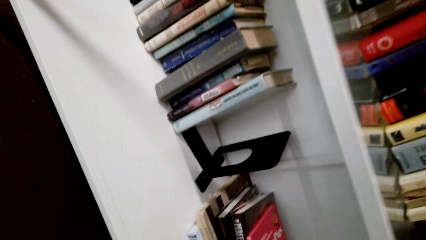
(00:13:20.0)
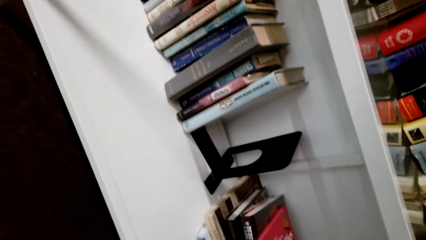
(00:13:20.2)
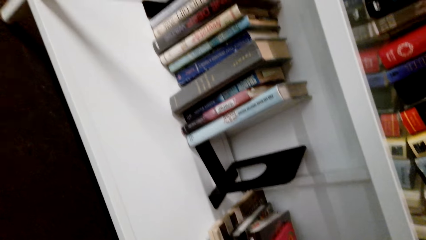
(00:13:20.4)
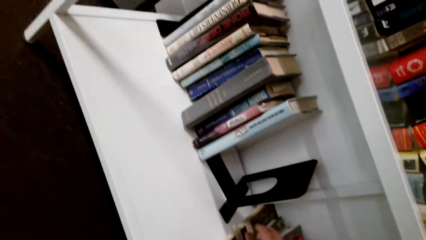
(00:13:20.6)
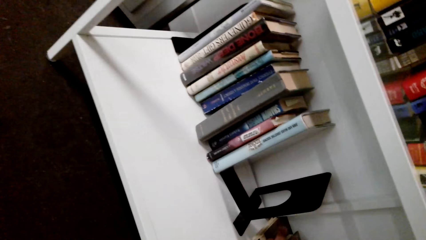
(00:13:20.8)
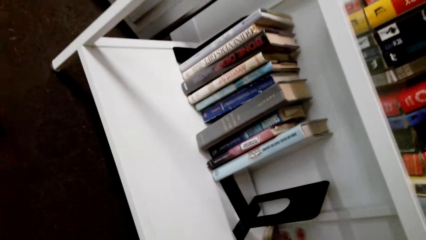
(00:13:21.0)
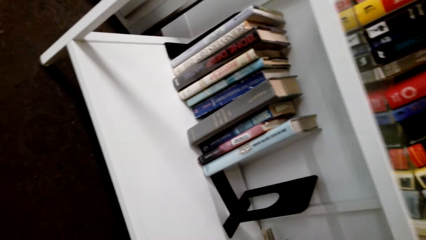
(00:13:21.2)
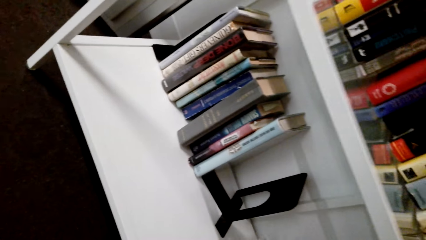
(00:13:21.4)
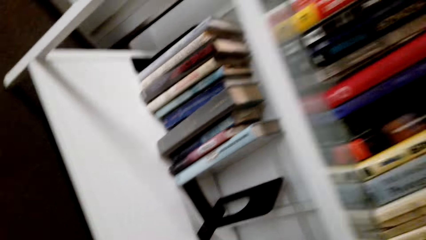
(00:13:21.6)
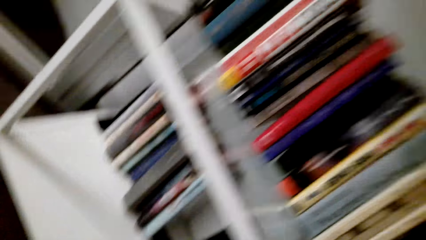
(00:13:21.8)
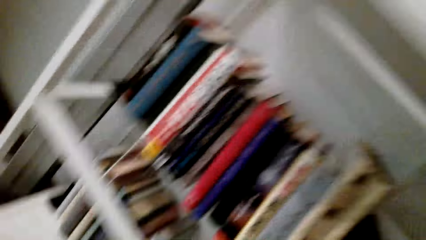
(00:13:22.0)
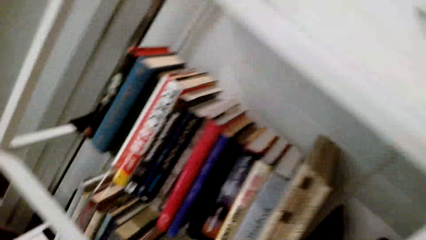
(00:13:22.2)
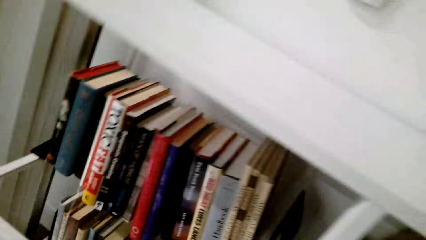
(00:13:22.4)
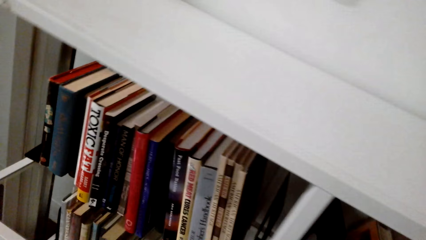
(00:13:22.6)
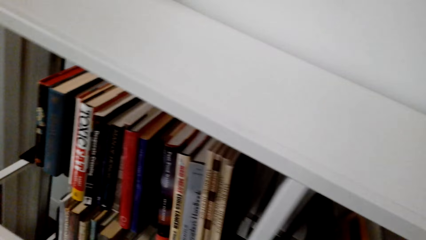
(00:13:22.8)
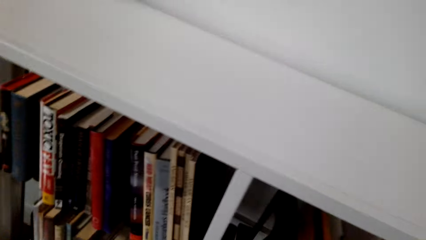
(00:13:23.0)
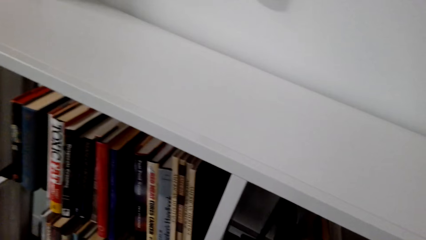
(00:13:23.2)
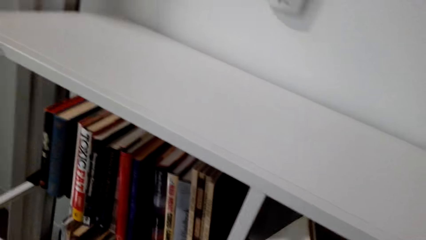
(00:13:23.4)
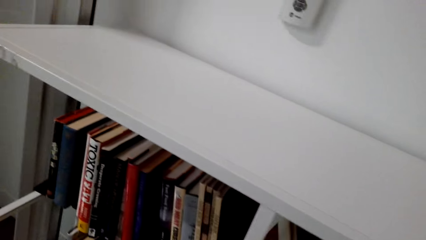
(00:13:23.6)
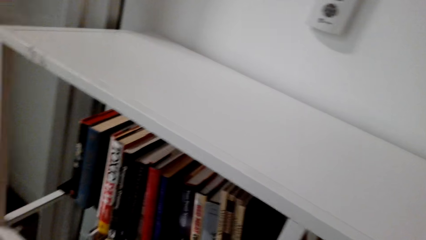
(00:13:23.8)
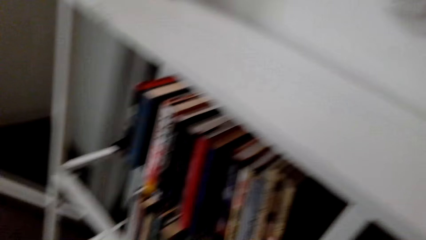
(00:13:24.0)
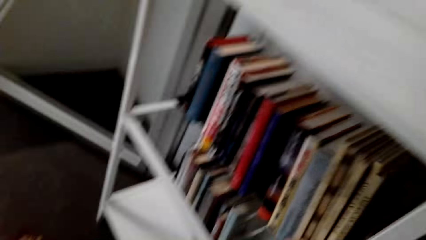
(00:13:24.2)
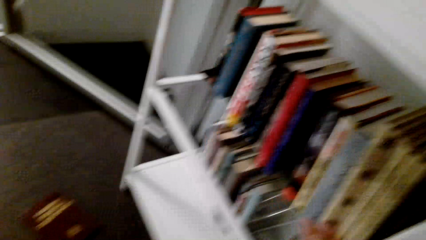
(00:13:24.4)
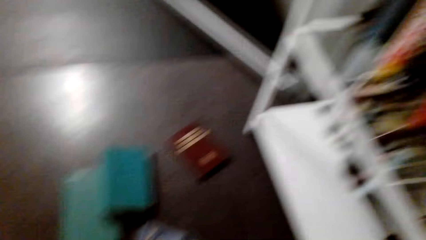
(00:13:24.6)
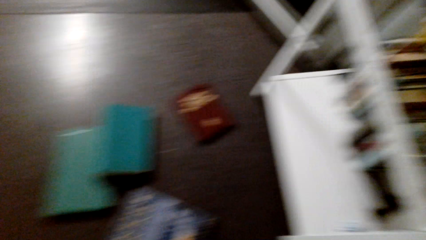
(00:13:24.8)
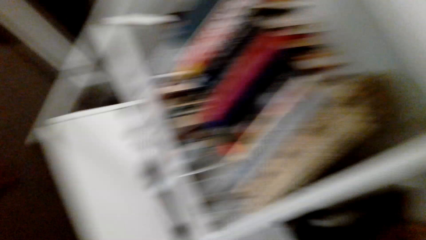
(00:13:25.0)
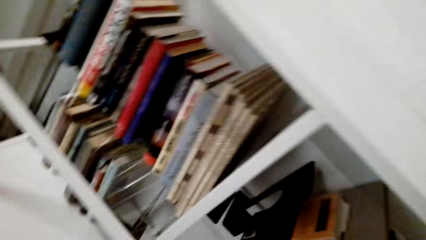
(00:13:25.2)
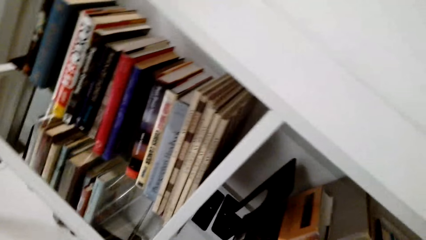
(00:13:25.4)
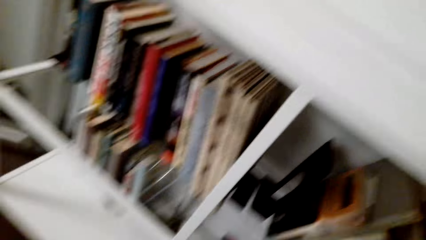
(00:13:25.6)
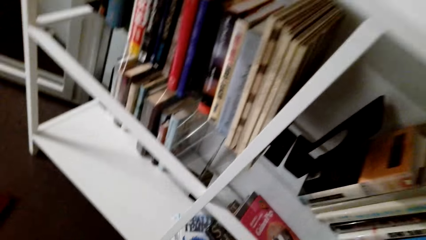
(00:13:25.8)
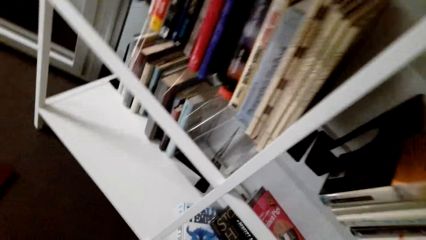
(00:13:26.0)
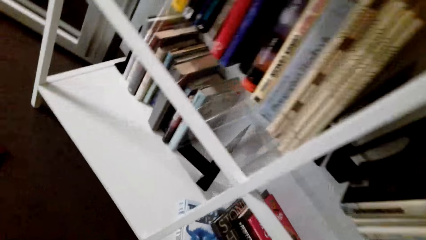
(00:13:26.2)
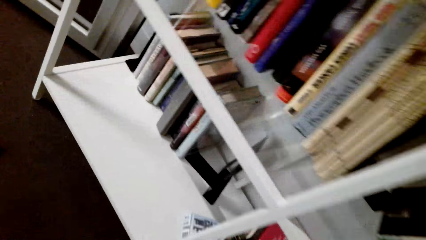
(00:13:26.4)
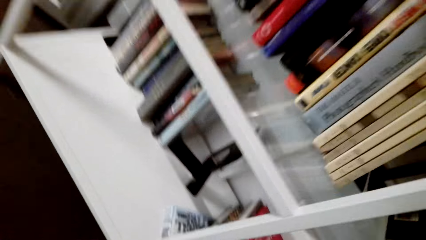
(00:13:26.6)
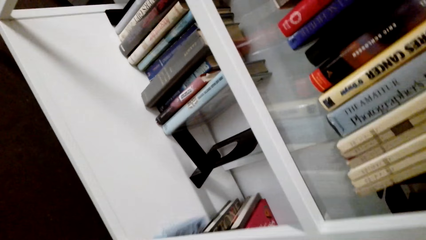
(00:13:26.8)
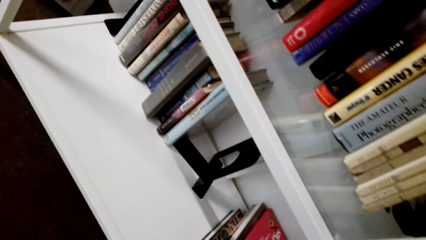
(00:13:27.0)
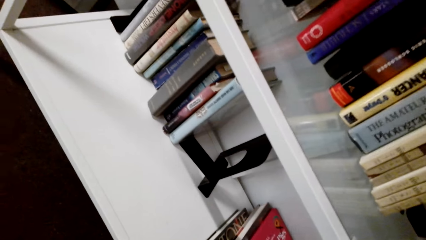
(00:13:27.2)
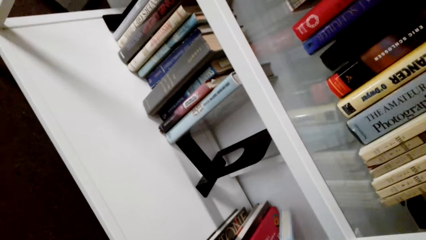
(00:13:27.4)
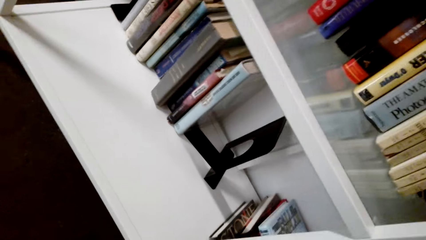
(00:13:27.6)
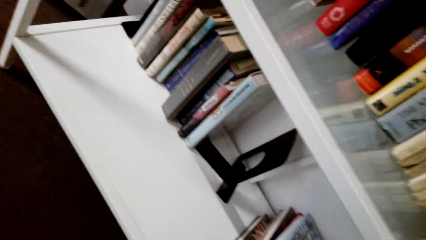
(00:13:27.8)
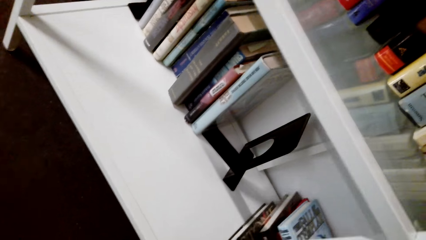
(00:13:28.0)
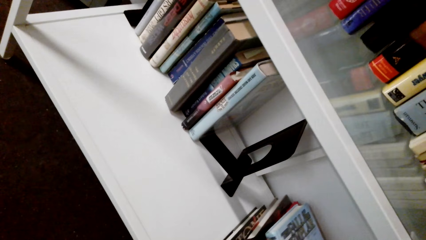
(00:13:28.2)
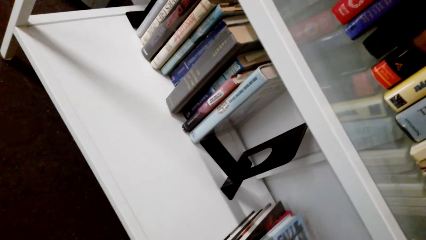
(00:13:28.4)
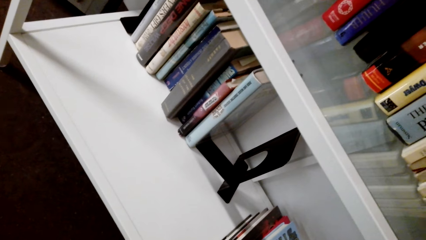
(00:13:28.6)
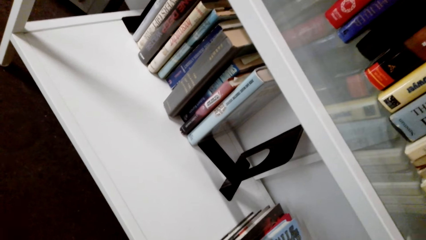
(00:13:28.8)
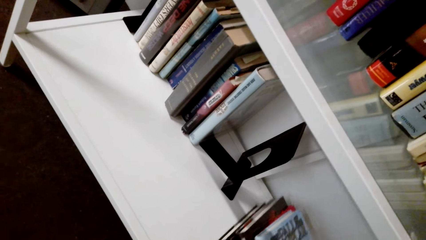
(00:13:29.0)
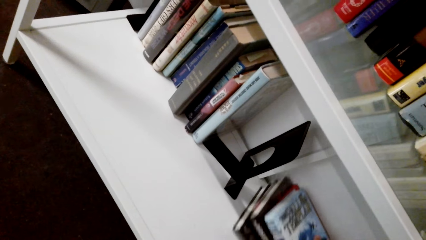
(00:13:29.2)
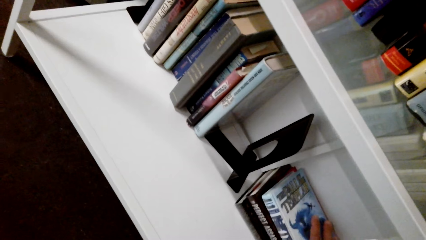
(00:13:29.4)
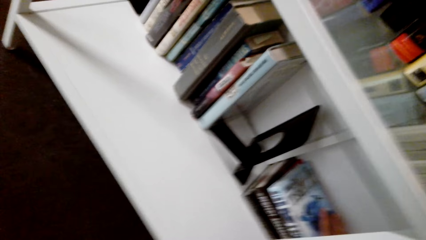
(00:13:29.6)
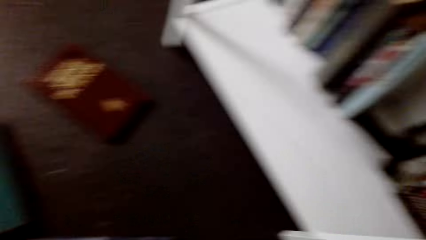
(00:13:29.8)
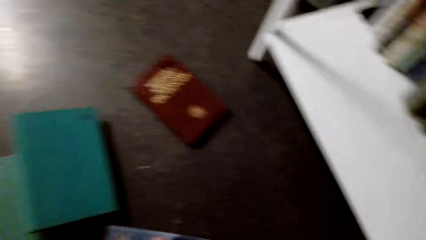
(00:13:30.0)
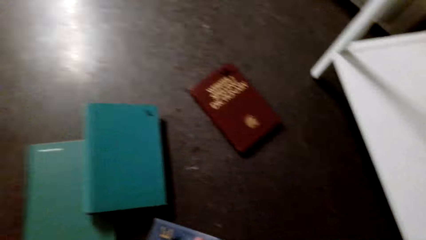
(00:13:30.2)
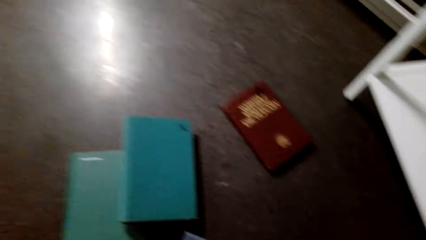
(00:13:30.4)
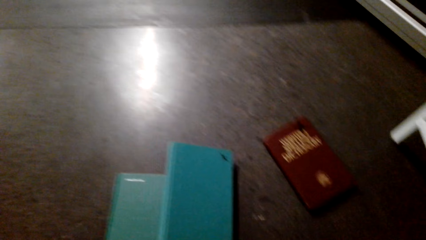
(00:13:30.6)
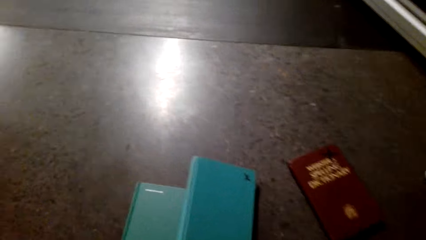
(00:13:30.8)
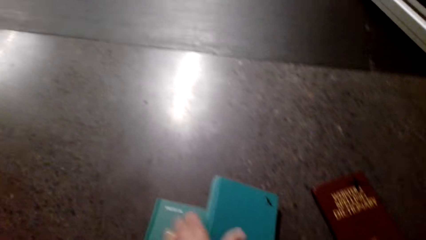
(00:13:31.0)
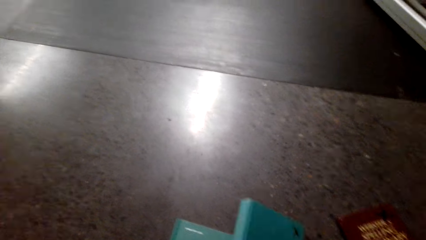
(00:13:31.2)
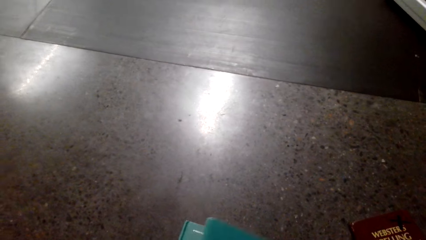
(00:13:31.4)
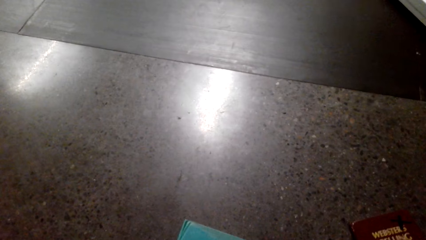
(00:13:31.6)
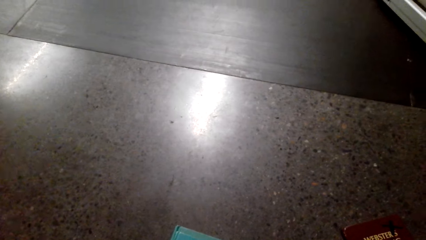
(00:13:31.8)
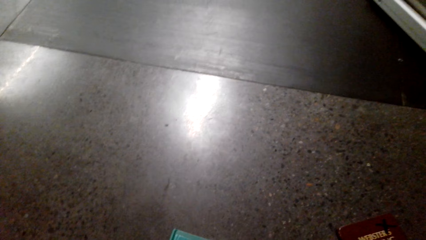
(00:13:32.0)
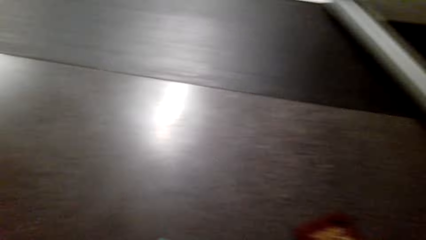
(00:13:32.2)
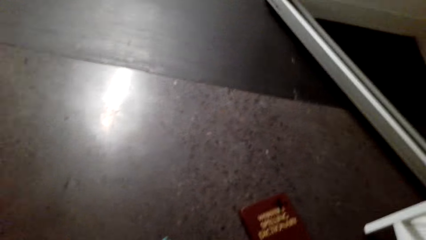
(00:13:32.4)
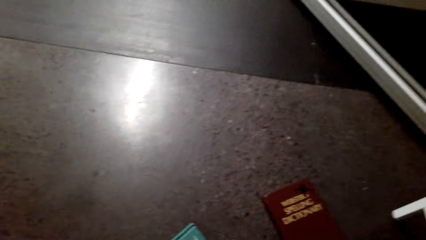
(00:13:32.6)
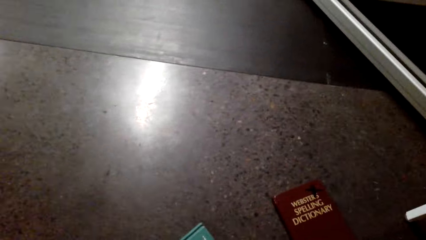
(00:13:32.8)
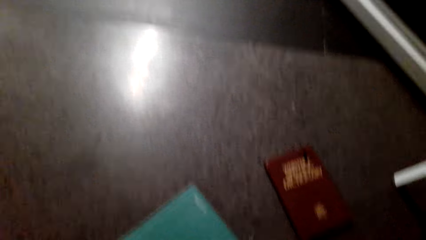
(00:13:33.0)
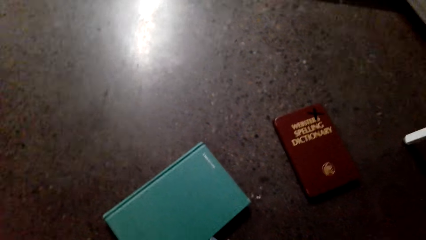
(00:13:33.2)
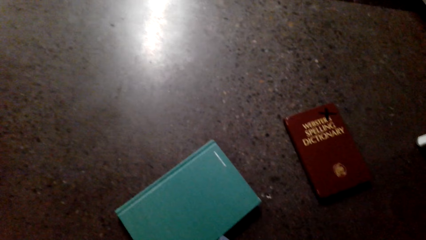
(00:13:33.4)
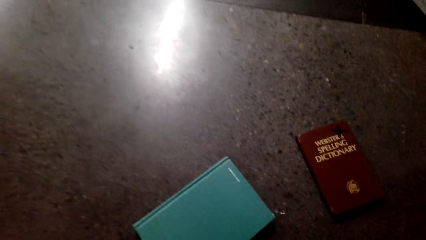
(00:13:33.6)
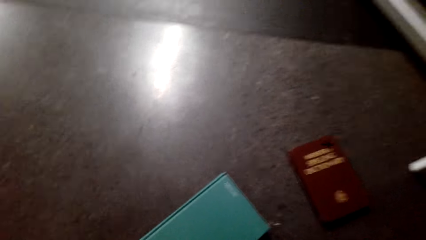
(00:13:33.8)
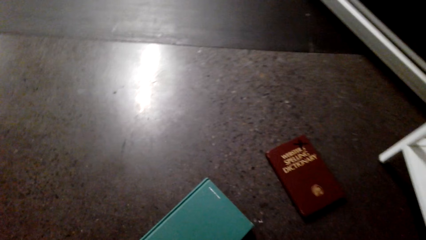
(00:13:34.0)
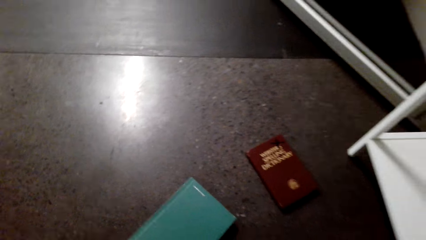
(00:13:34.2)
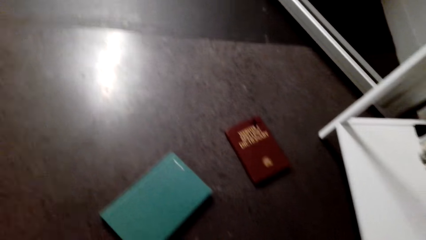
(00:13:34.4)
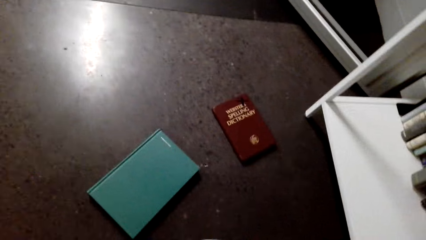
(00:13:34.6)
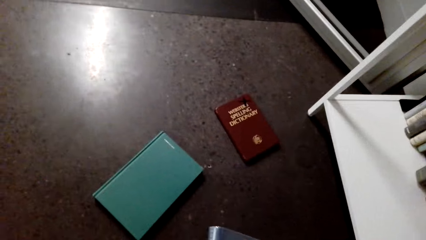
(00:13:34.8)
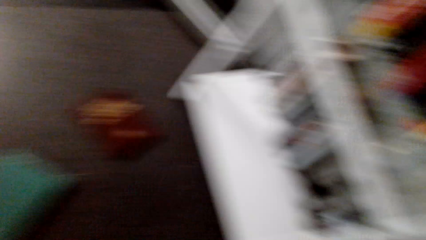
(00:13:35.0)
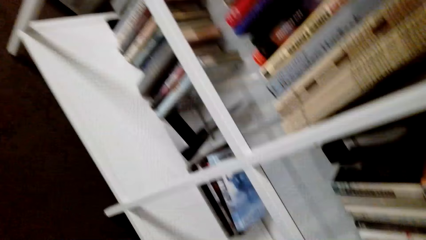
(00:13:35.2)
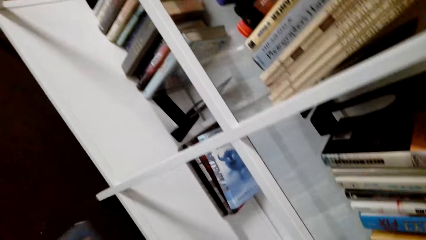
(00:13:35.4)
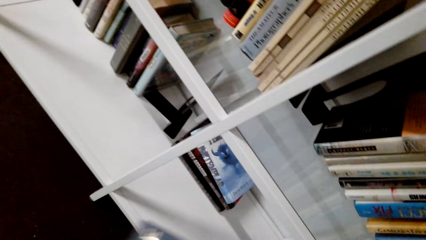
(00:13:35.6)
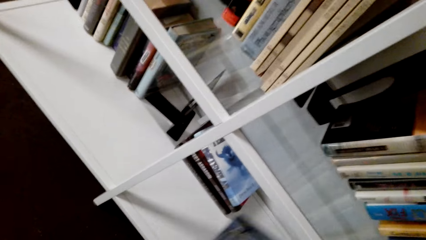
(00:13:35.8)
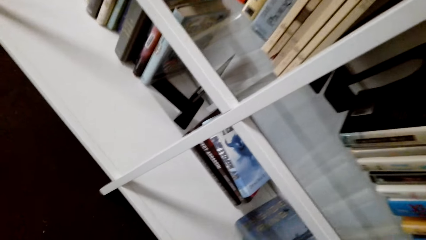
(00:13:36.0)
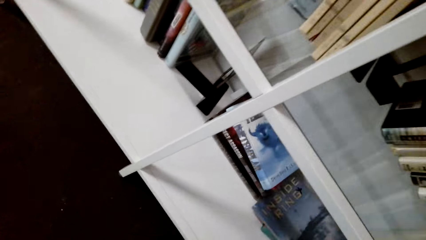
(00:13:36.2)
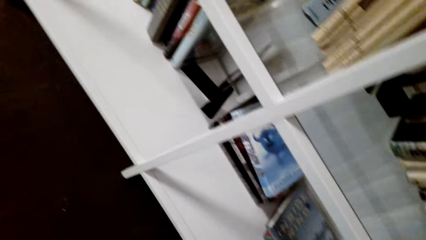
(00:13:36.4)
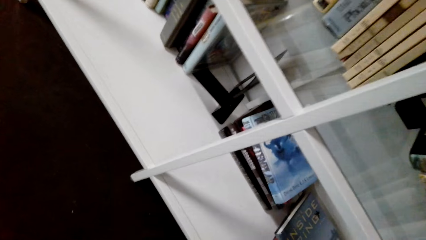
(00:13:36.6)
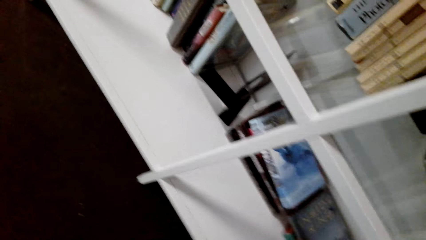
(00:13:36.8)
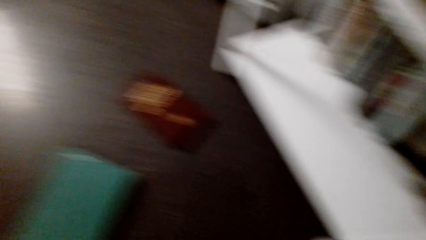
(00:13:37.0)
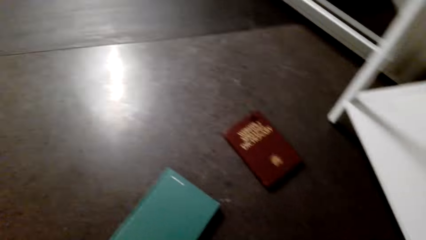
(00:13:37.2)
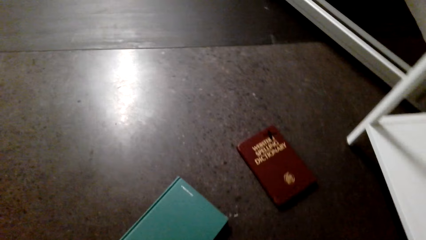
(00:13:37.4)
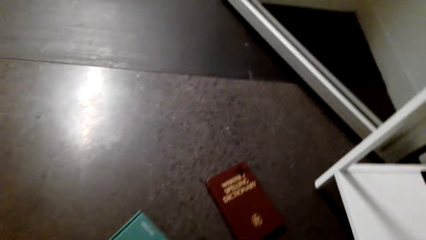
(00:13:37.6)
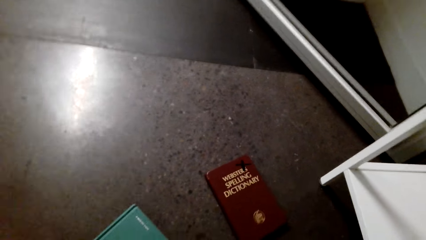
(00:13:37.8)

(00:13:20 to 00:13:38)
The camera wearer picks the books from the floor. They put the books in a bookshelf. They arrange the books in the bookshelf. They pick the books from the floor. They put the books in the bookshelf.
